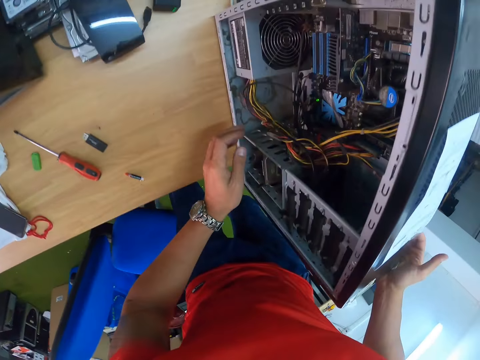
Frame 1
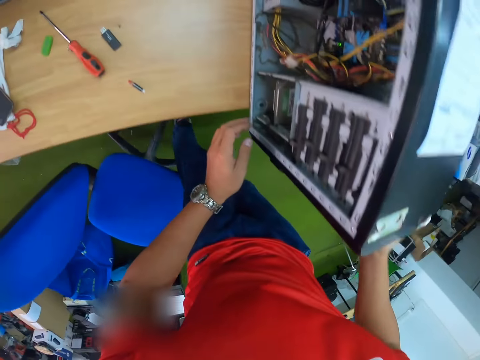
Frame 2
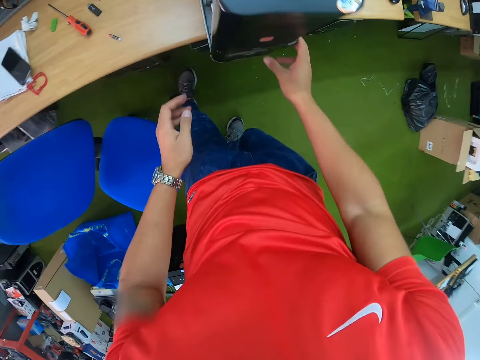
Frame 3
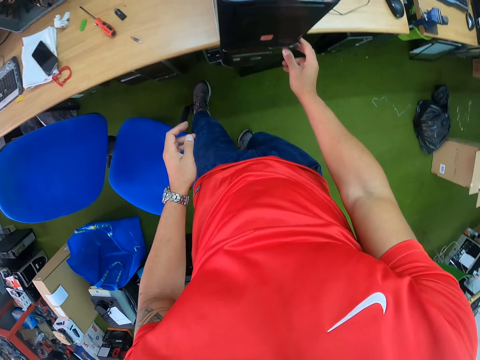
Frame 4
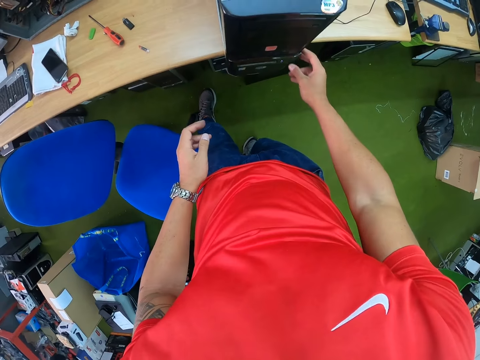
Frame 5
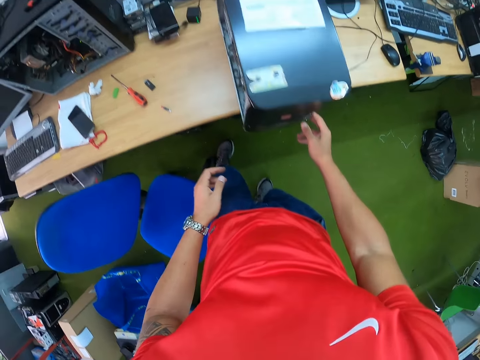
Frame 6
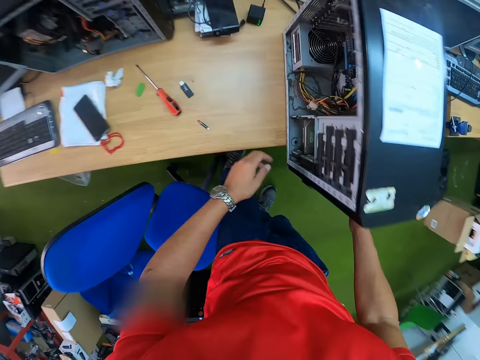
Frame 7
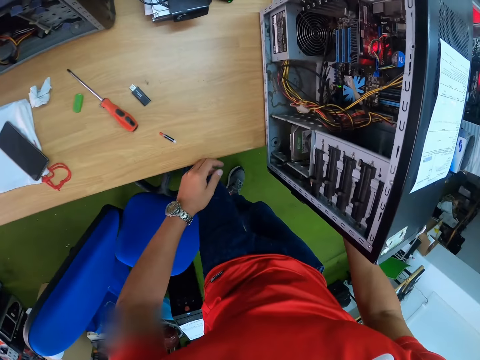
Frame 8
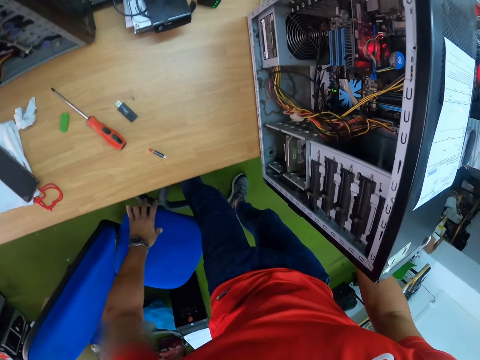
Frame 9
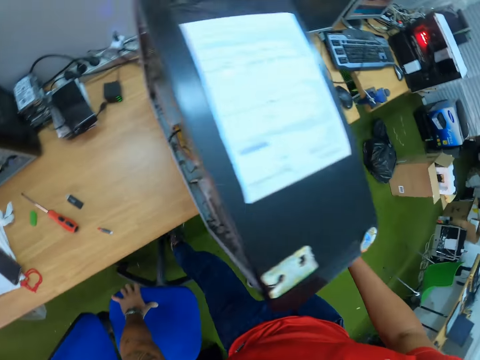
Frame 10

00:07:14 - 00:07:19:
The camera wearer presses a button on the CPU.

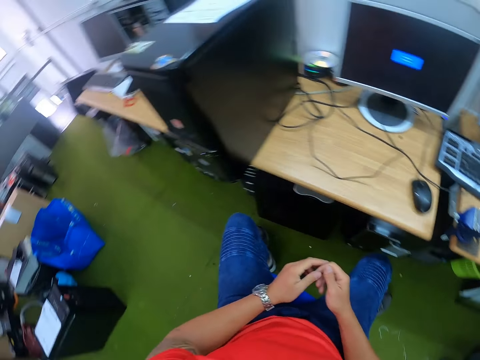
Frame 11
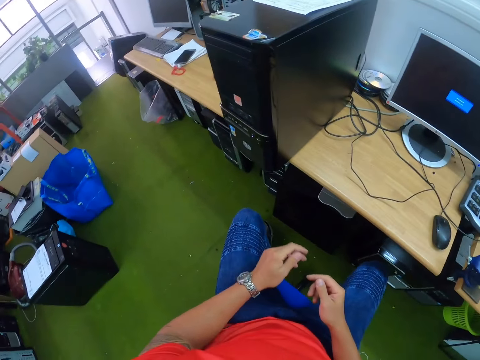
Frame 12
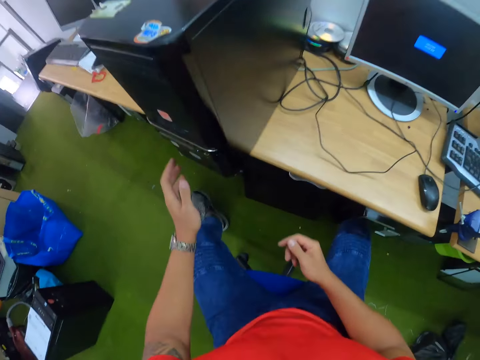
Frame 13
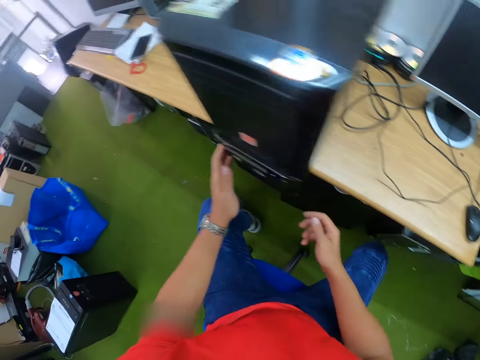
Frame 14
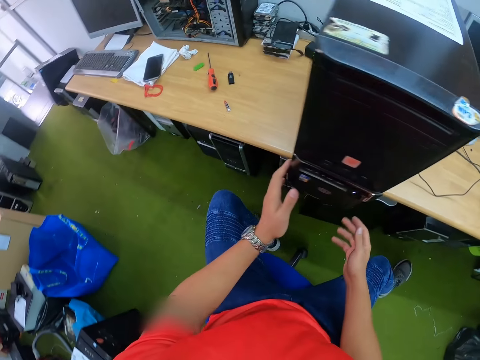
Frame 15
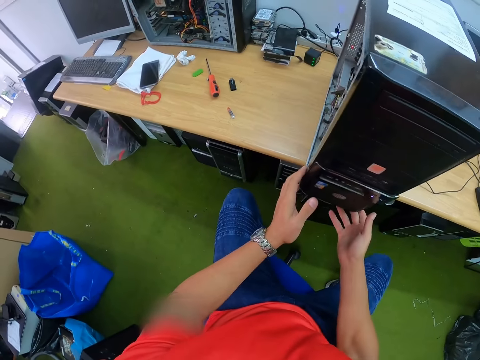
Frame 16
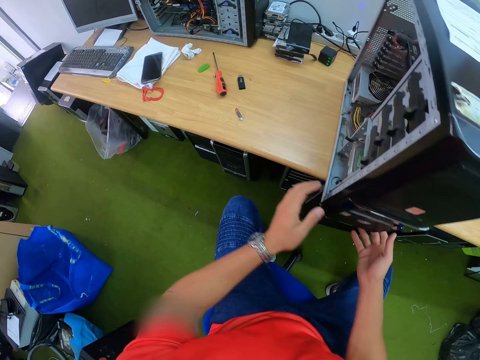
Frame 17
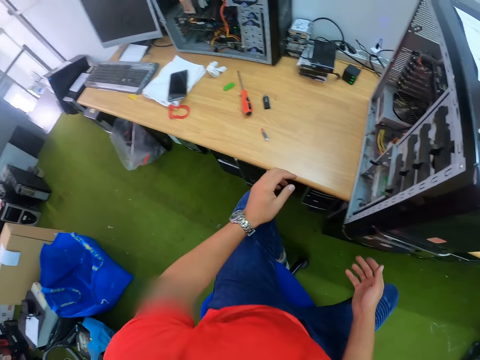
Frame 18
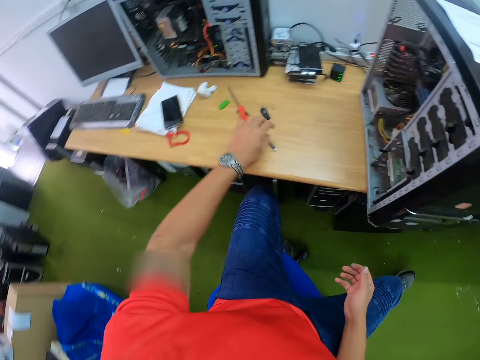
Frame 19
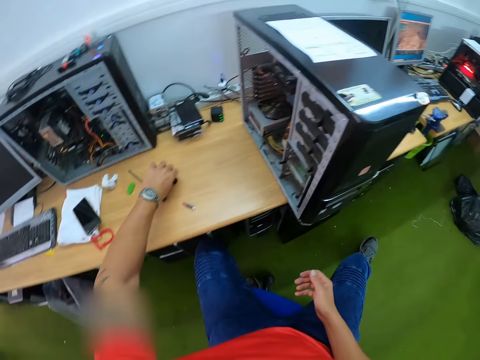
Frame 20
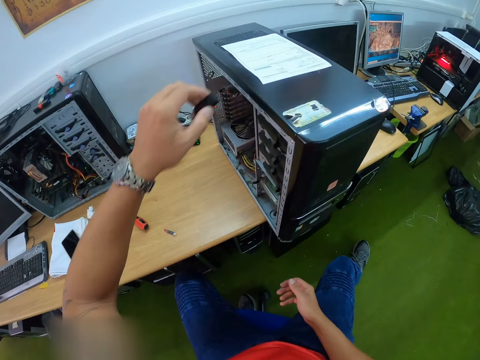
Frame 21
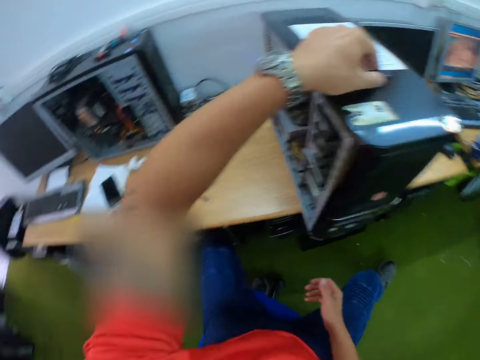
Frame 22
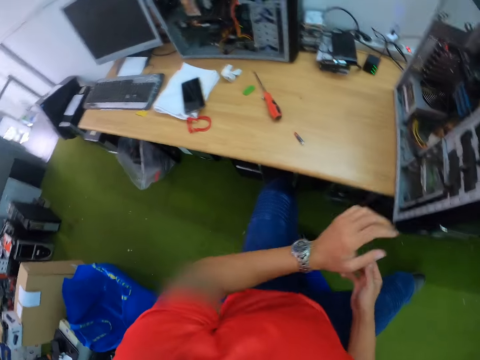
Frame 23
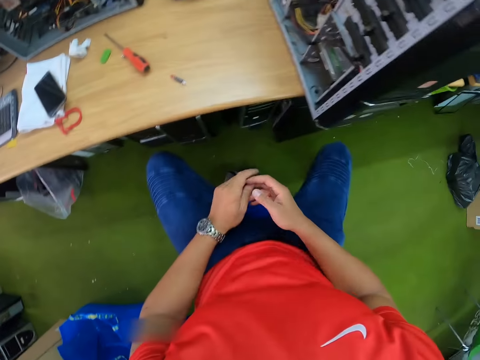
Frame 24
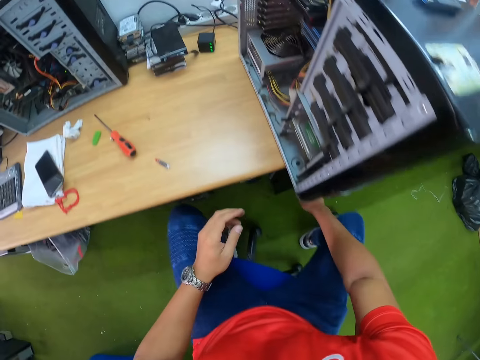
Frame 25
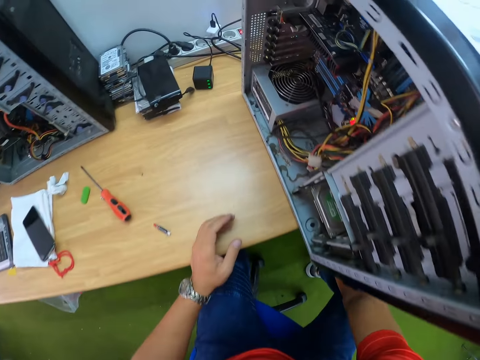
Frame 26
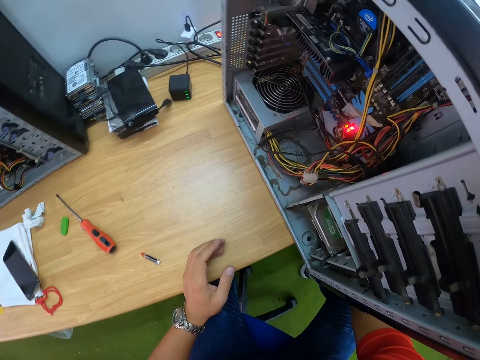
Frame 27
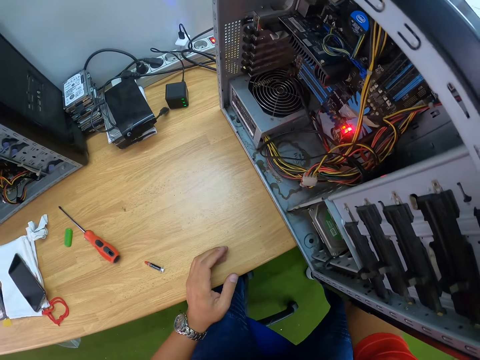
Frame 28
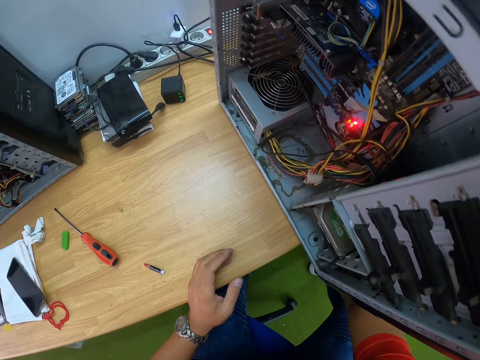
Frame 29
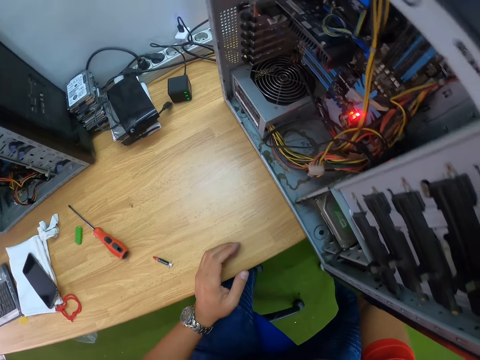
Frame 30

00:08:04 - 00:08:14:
The camera wearer moves towards the CPU on the table. He moves the CPU. He picks up a flash drive on the table with his left hand. He drops the flash drive on the CPU with his left hand. He bends.

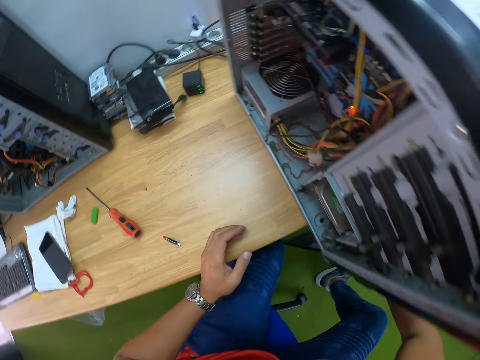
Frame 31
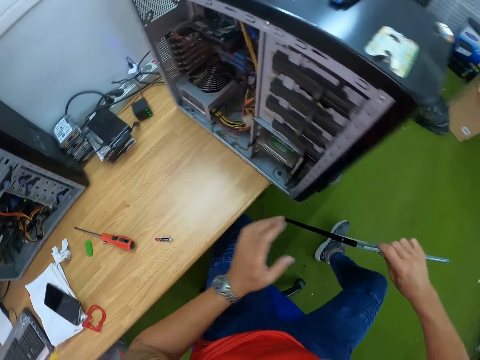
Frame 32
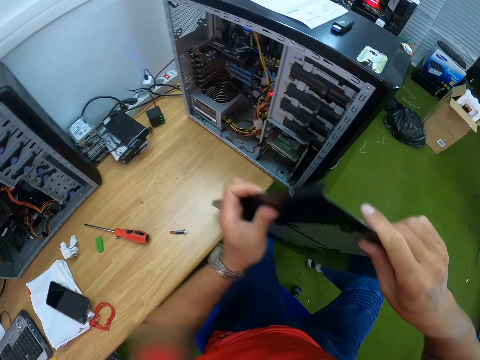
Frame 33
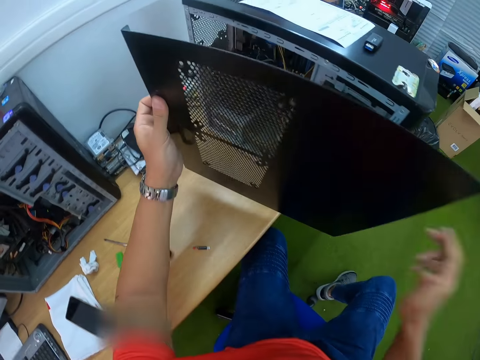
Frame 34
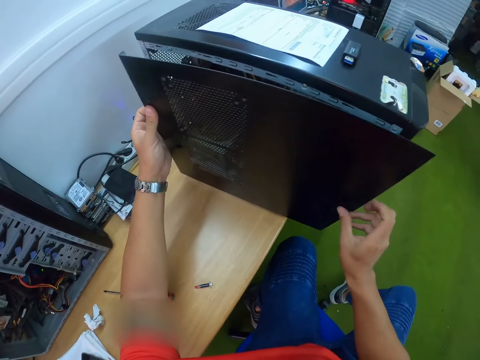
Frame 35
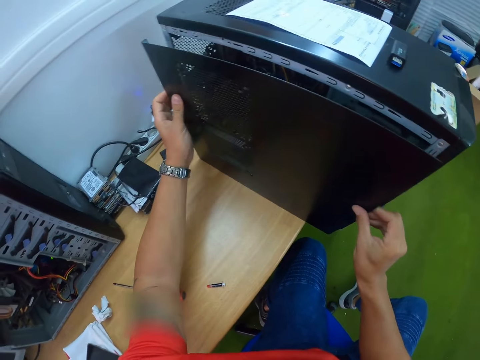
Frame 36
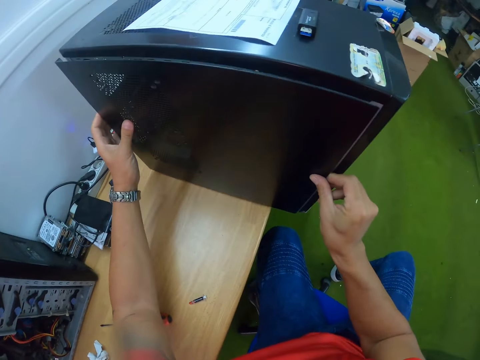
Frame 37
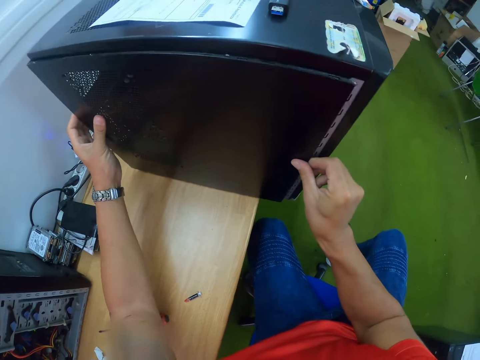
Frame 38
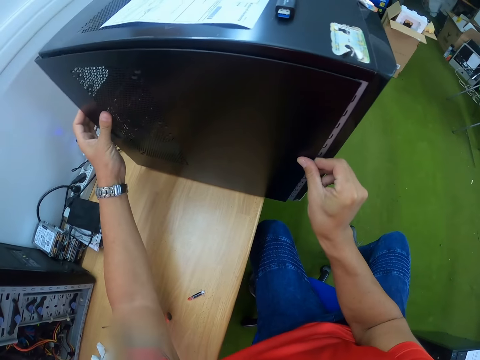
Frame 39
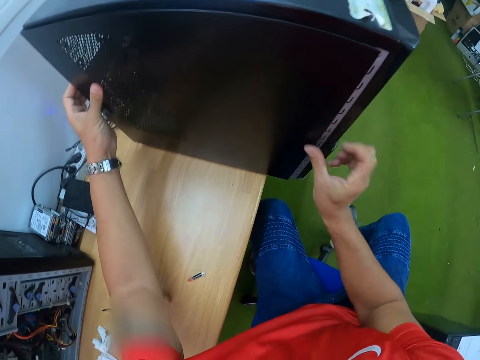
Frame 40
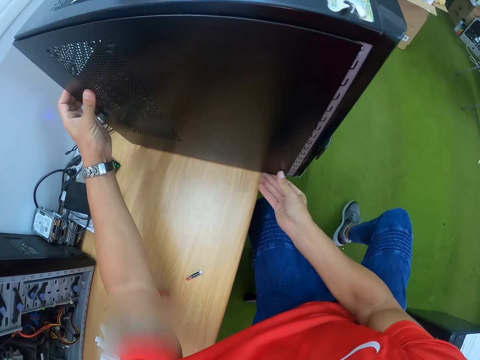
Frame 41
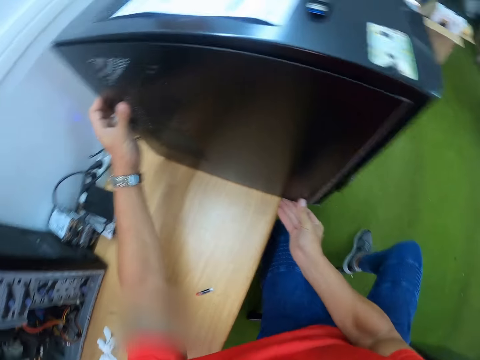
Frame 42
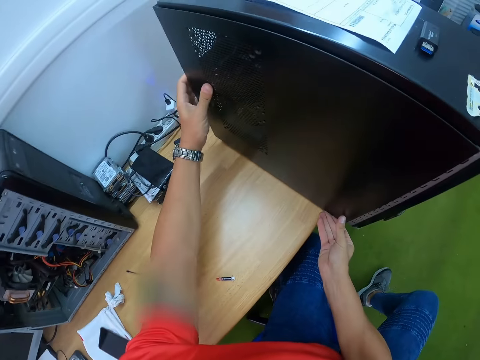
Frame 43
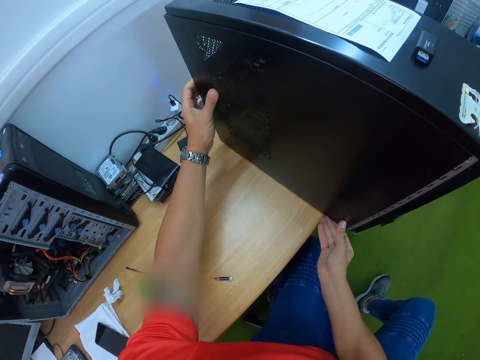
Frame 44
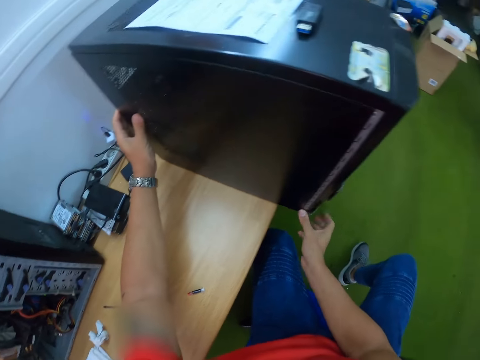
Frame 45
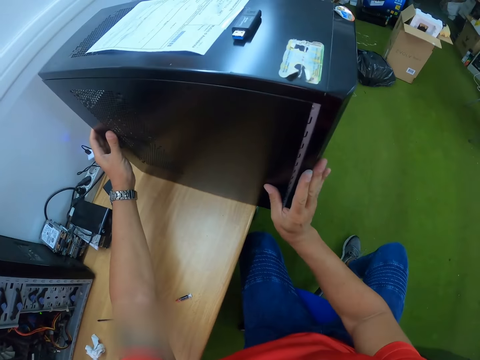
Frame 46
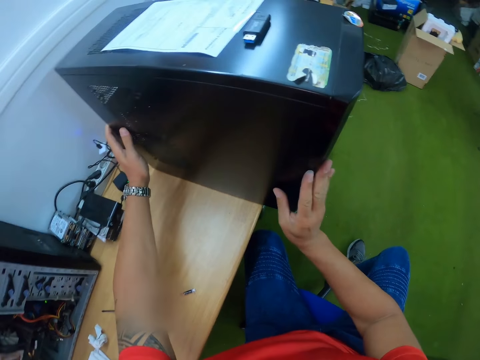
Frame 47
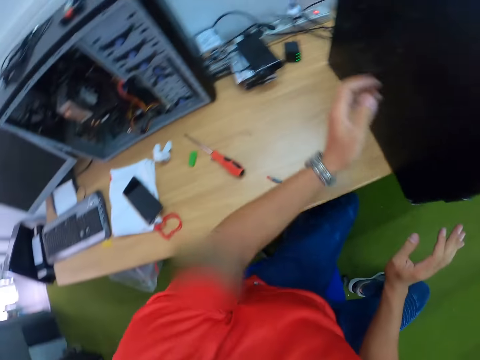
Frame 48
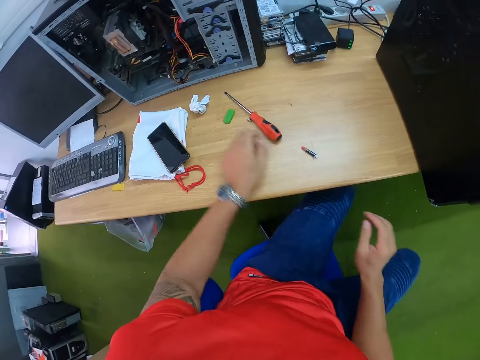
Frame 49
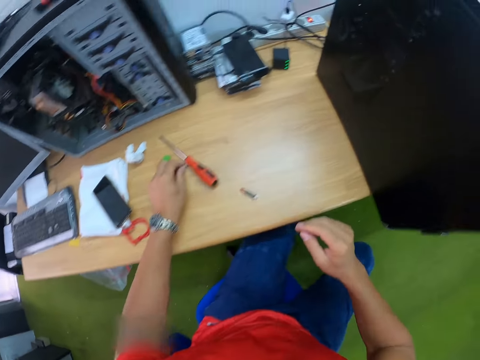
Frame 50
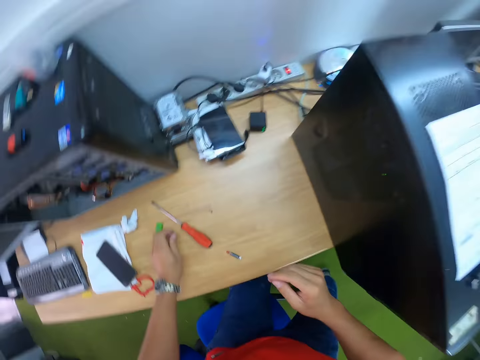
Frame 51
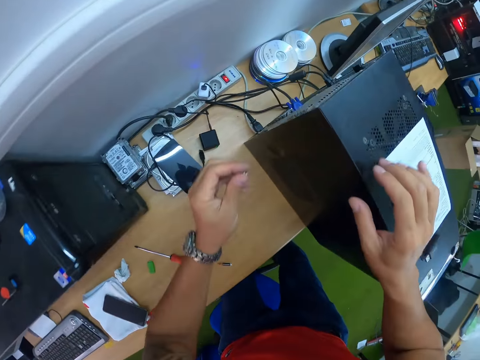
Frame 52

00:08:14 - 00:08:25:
The camera wearer picks up the cover of the CPU on the floor with his right hand. He moves the CPU lid. He fixes the cover on the CPU with both hands. He picks up a screw or bolt on the table with his left hand.
